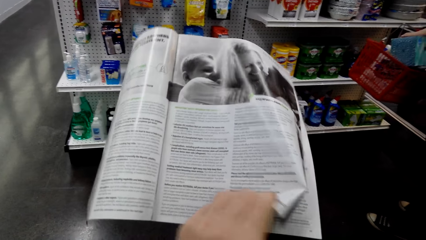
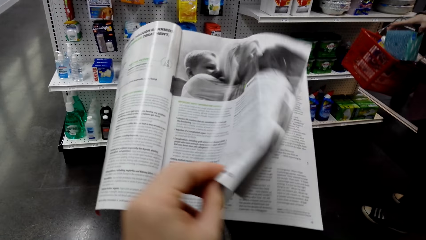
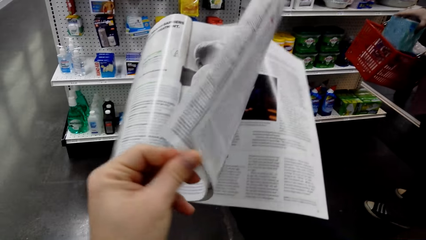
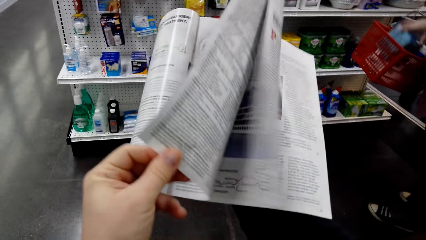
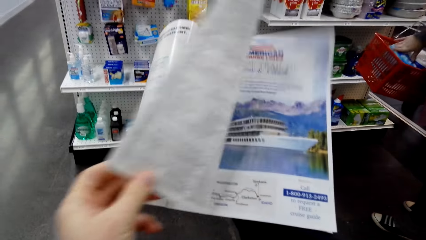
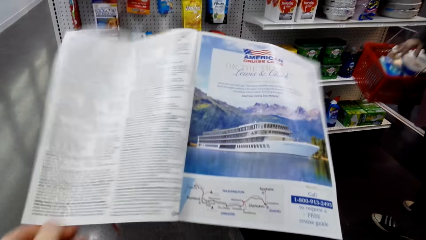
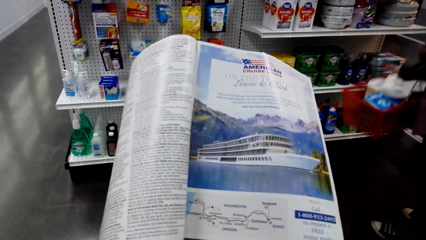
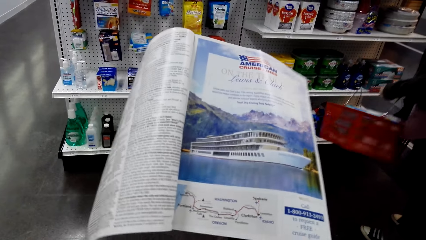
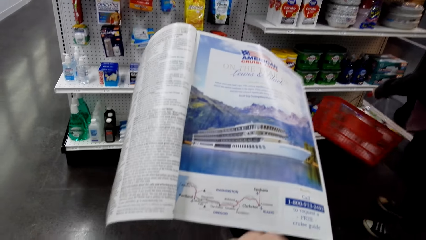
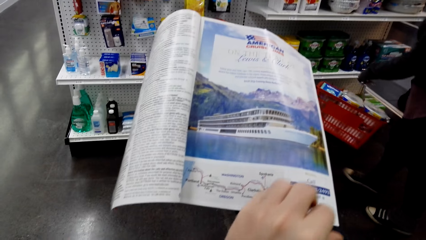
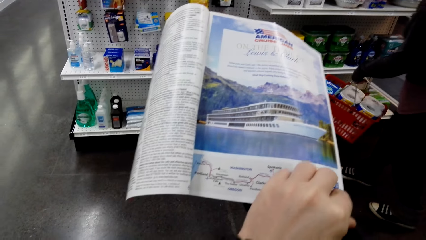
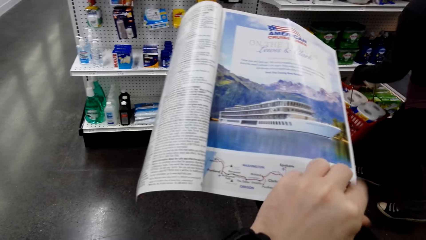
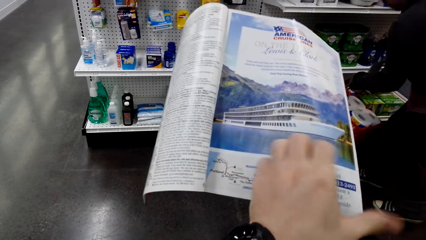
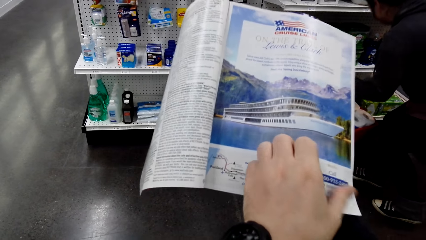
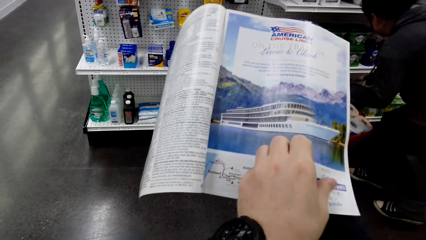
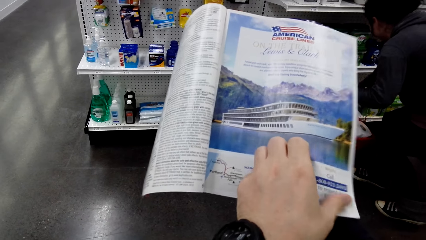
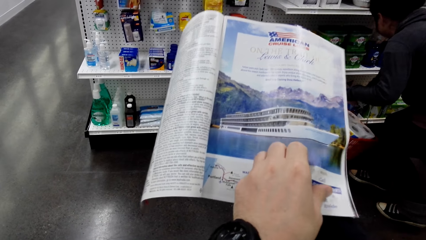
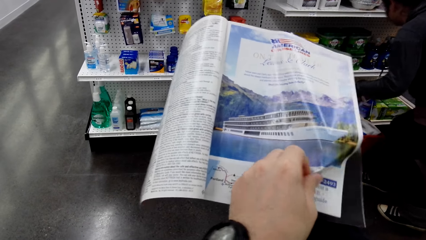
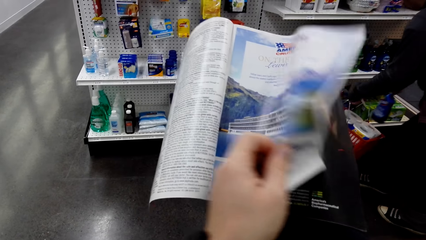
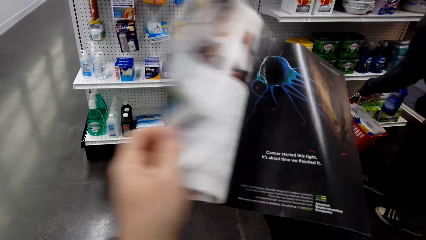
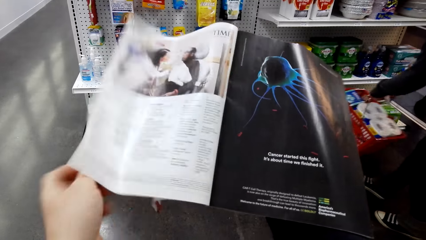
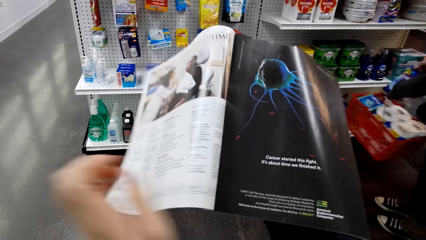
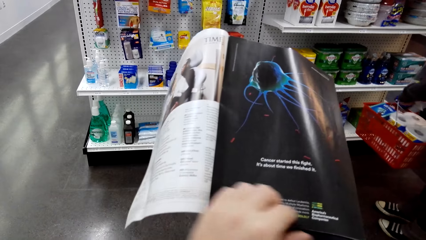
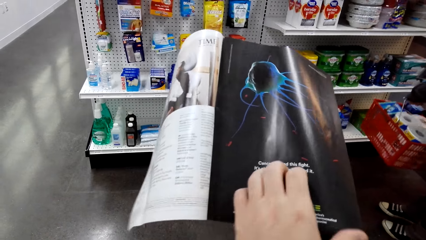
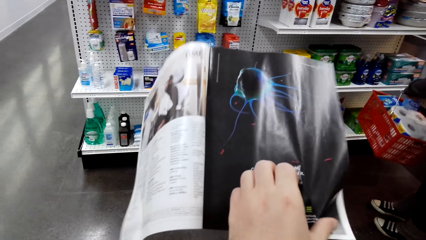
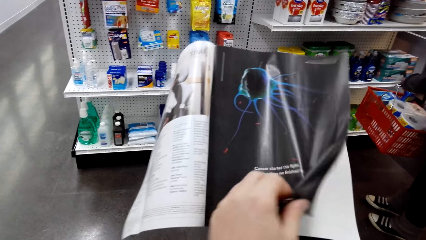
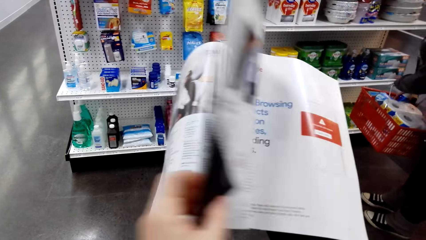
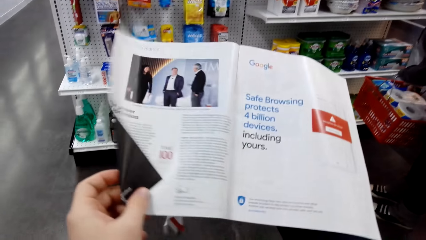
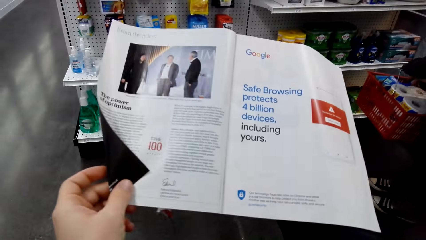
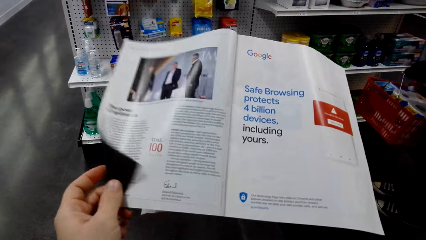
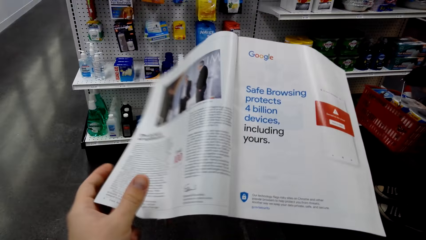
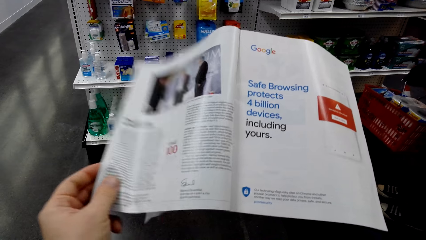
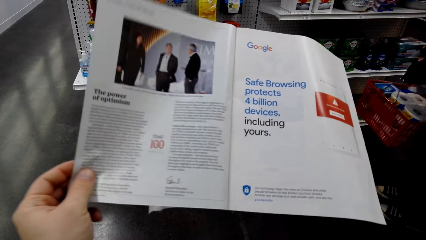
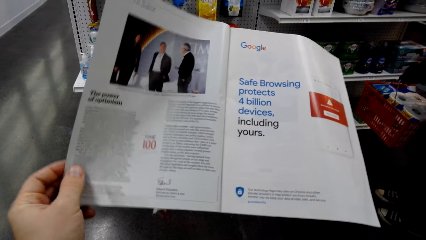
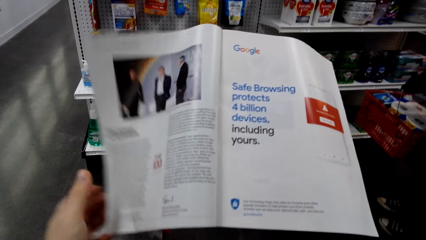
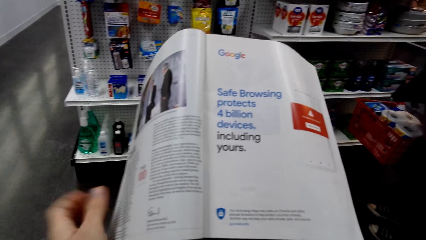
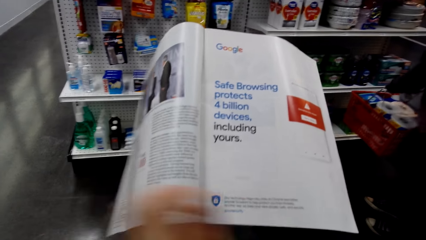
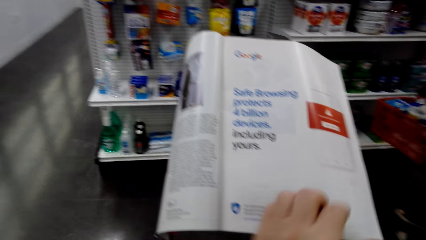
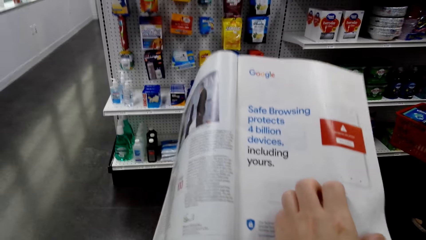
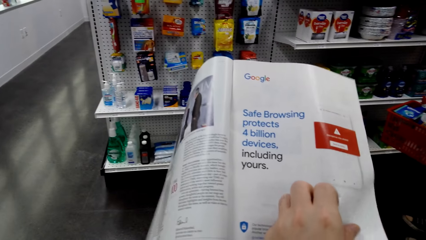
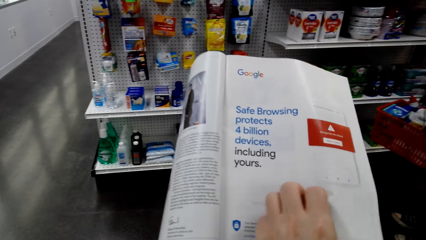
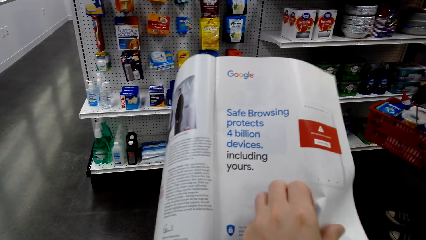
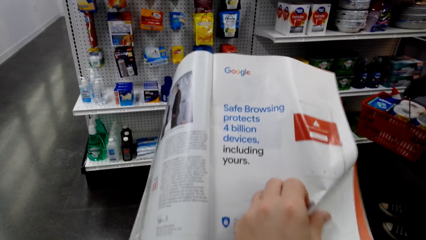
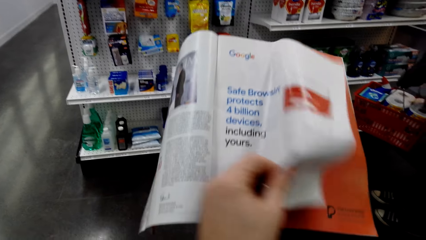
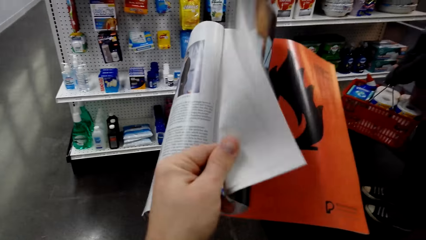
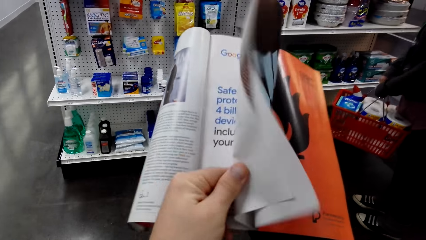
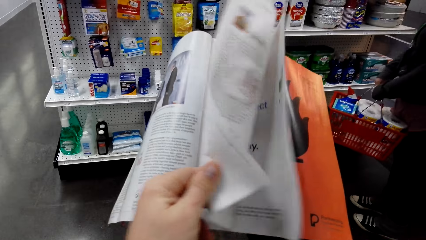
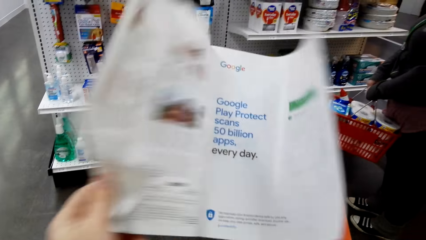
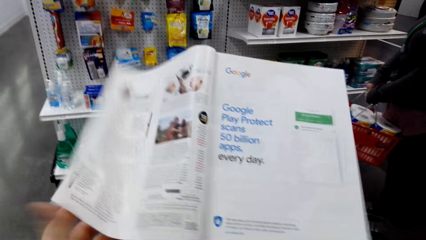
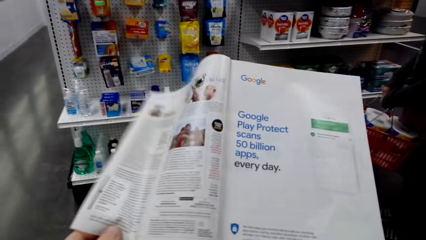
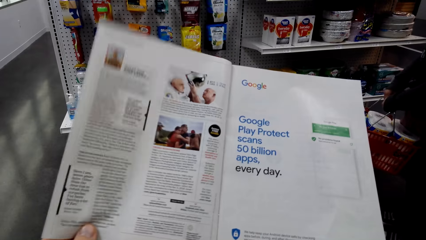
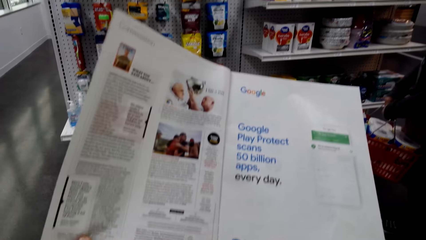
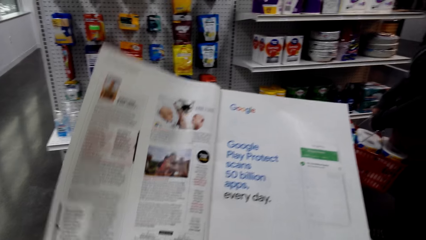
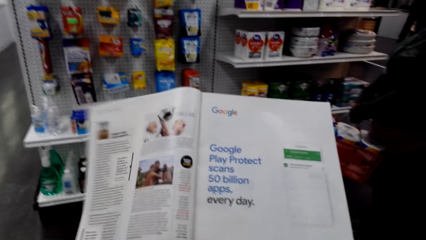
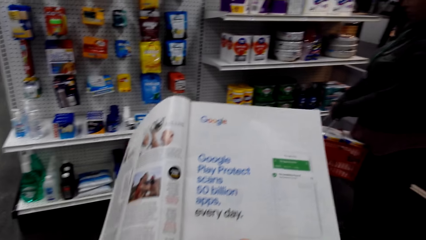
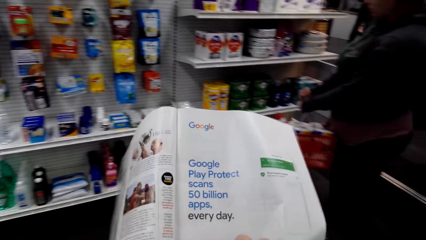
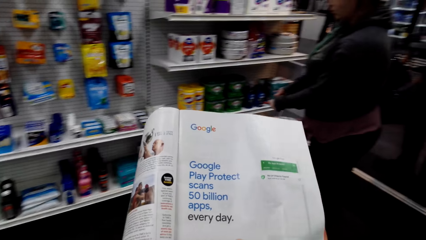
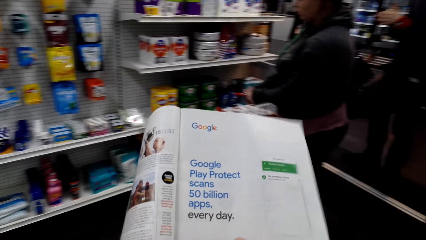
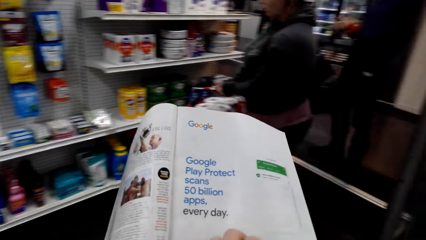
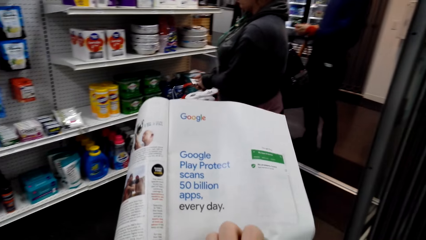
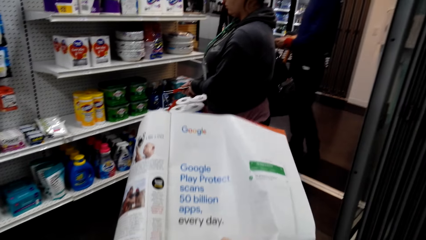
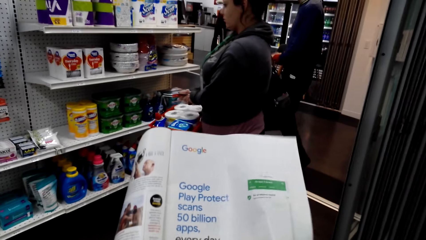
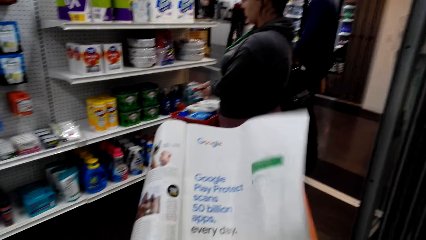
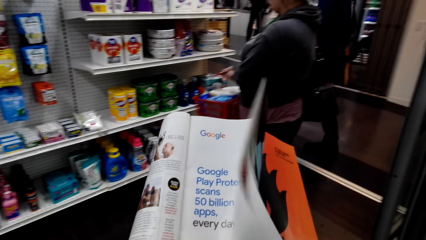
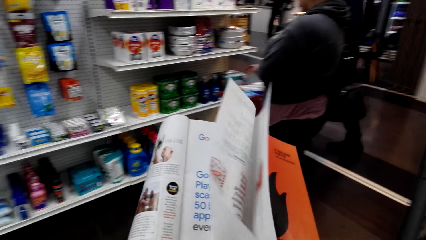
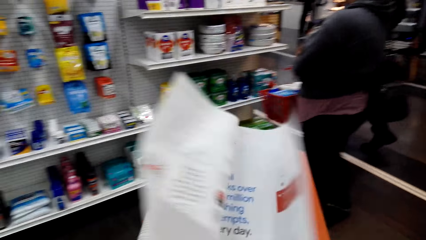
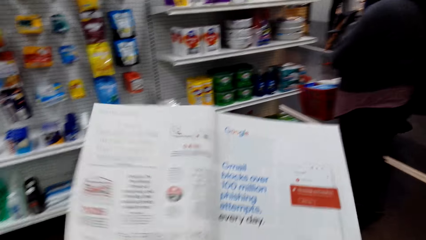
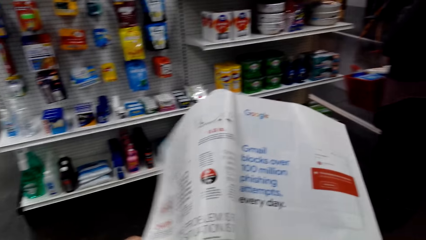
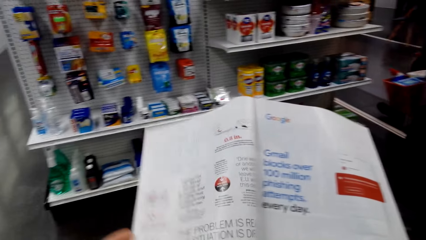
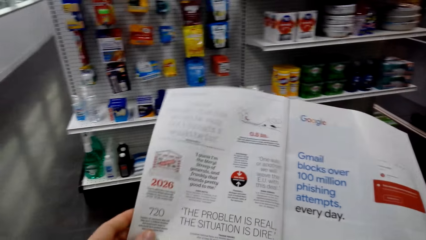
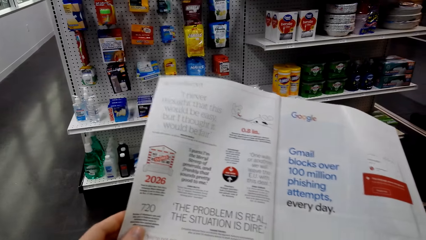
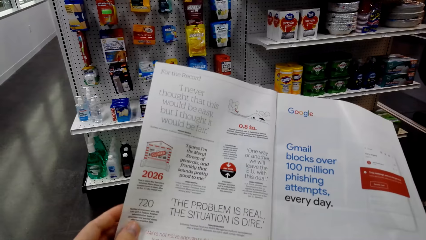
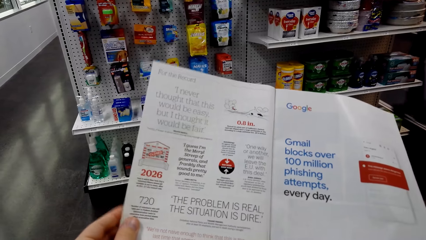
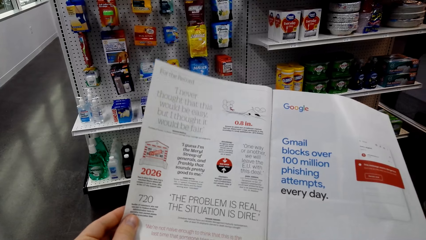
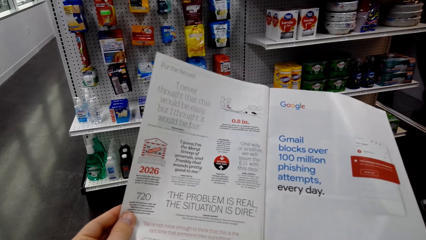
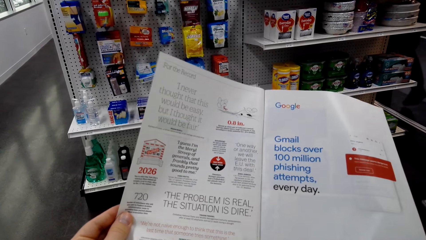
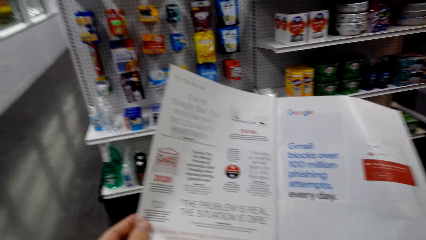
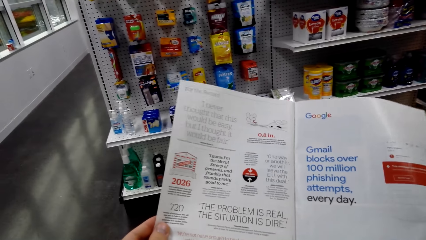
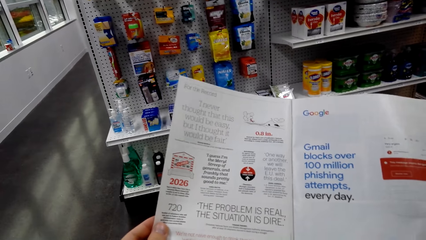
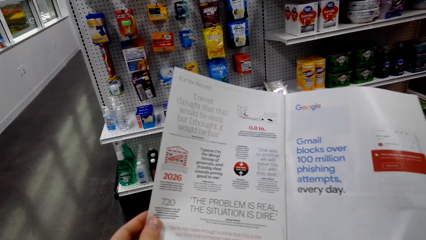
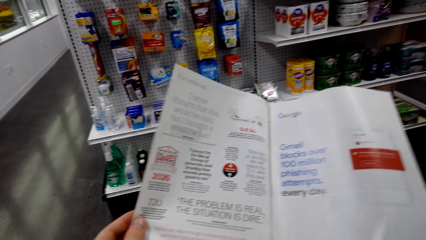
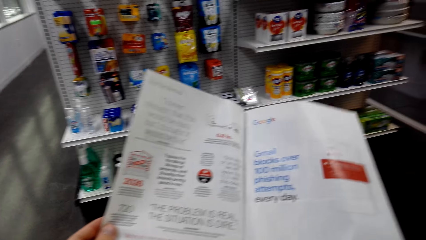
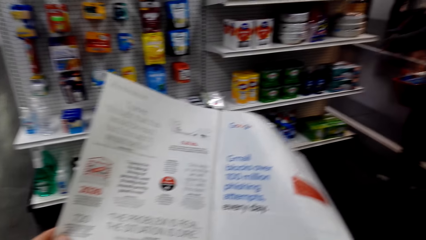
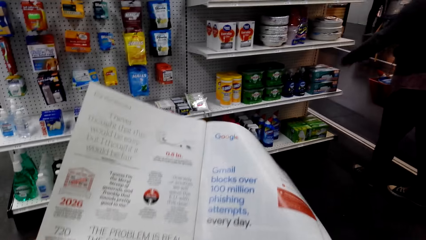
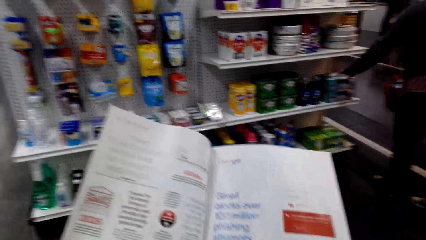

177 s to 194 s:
The camera wearer turns the pages. They look at the open page of the booklet.
